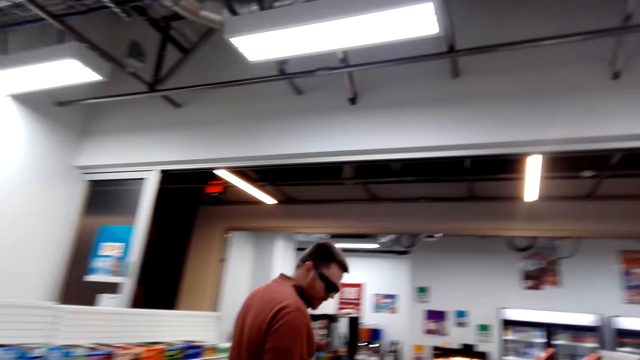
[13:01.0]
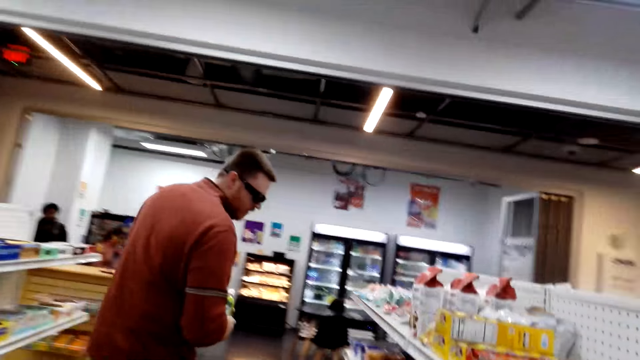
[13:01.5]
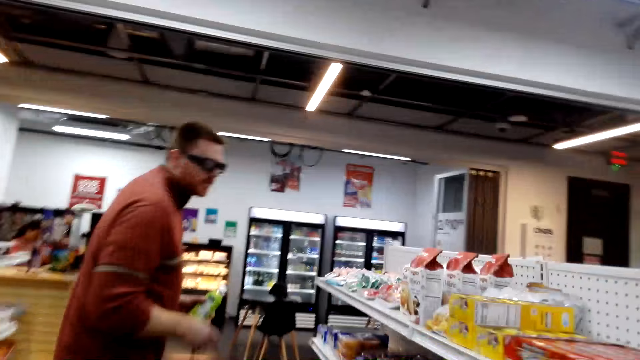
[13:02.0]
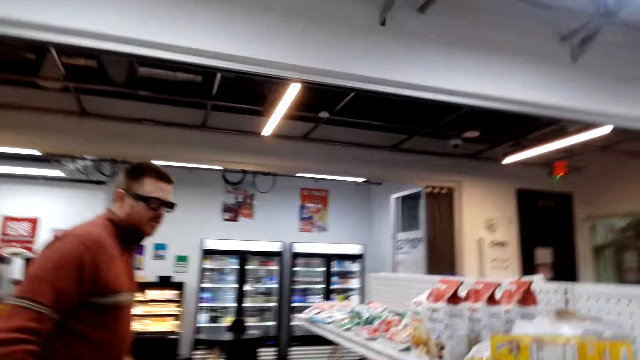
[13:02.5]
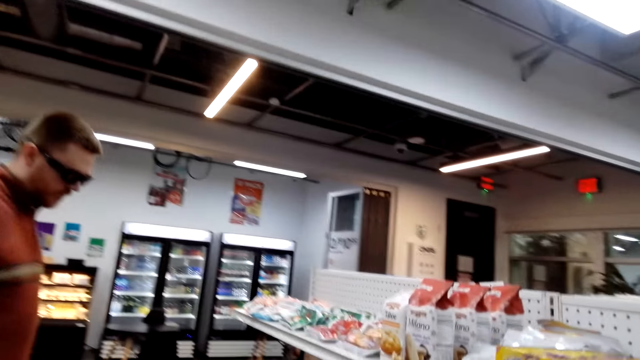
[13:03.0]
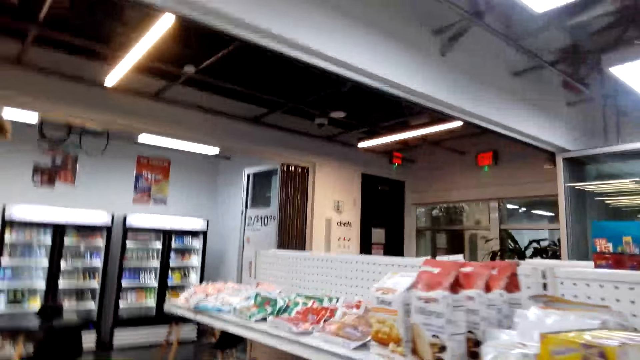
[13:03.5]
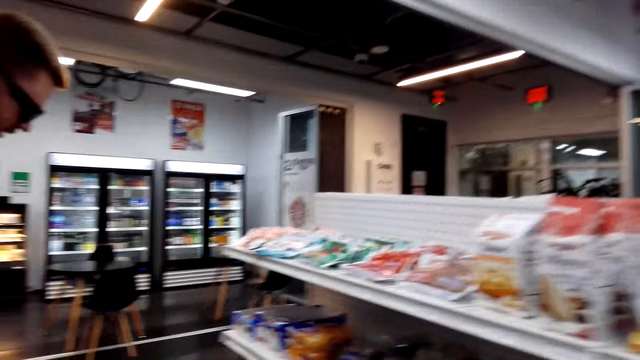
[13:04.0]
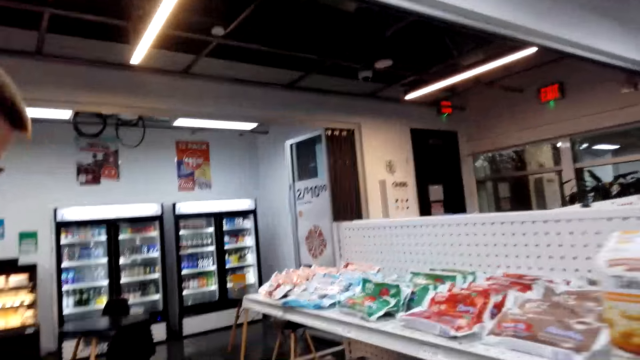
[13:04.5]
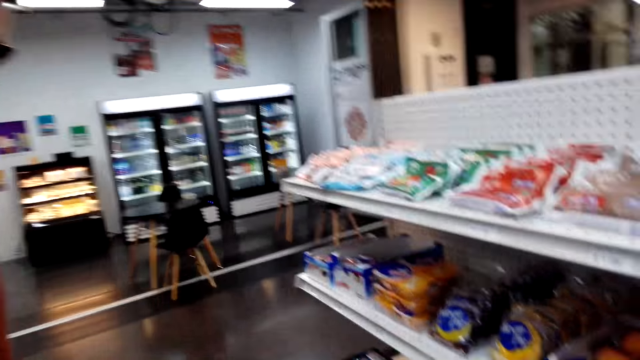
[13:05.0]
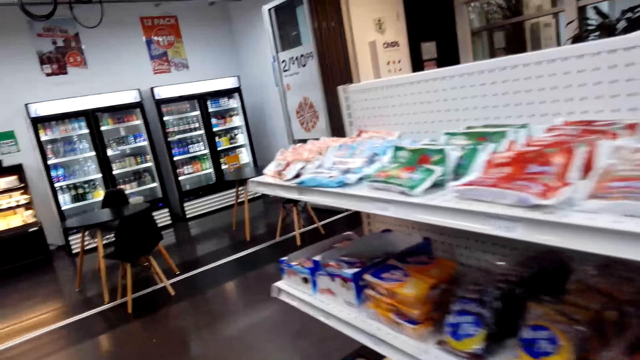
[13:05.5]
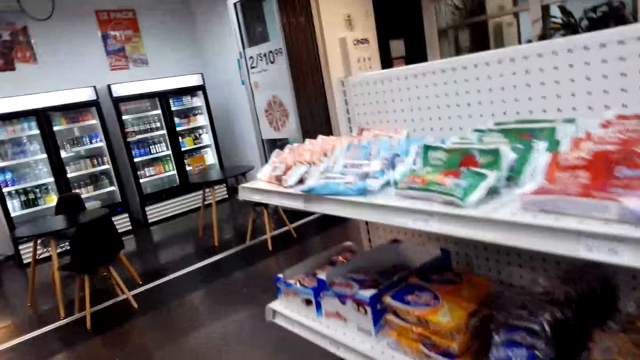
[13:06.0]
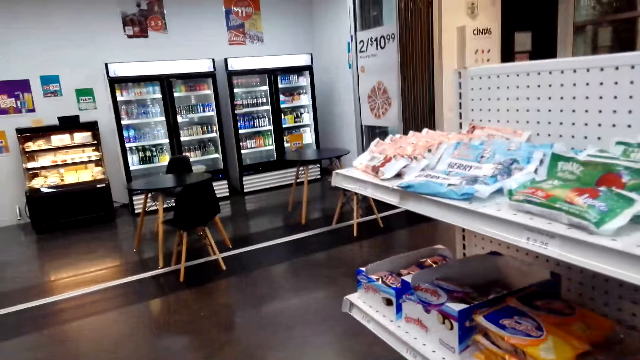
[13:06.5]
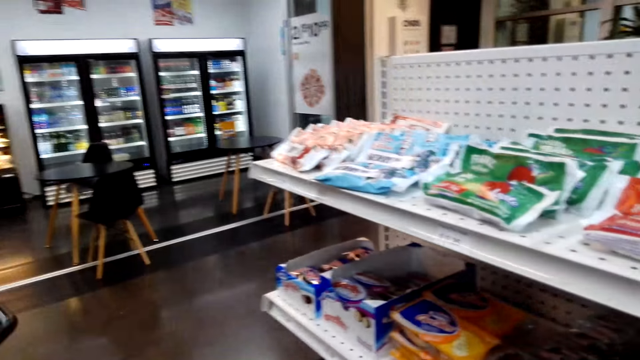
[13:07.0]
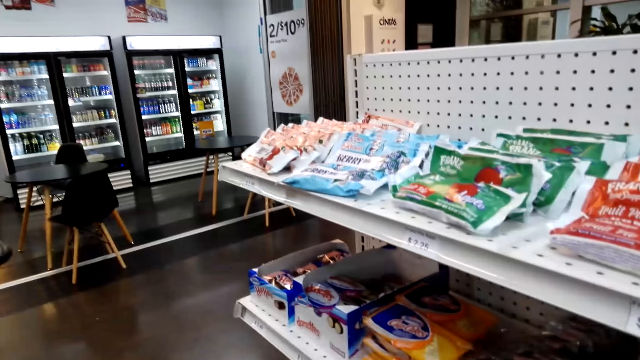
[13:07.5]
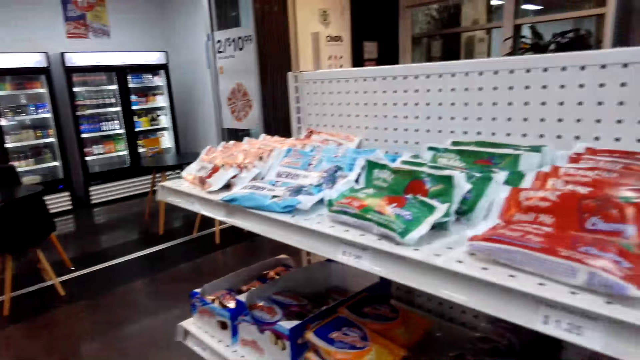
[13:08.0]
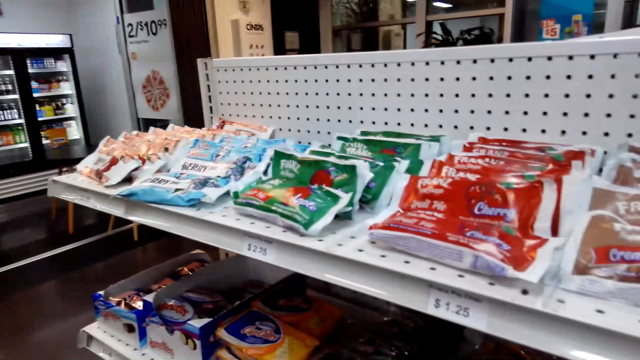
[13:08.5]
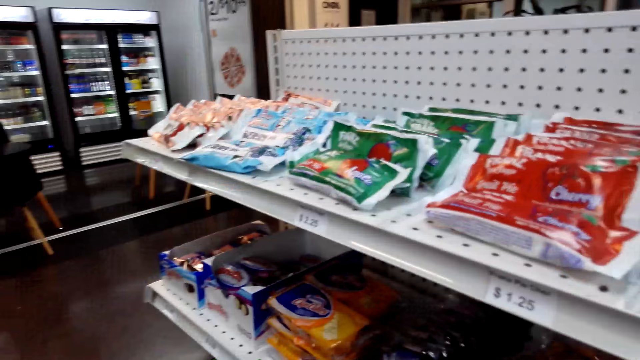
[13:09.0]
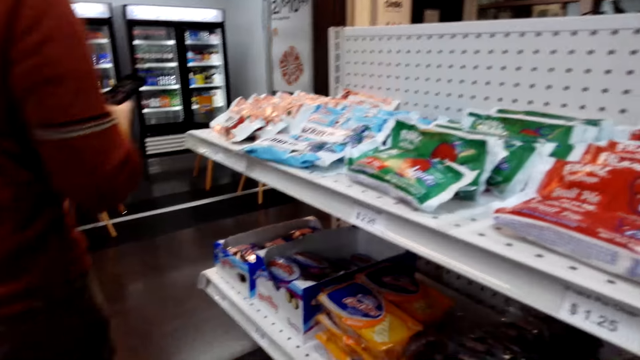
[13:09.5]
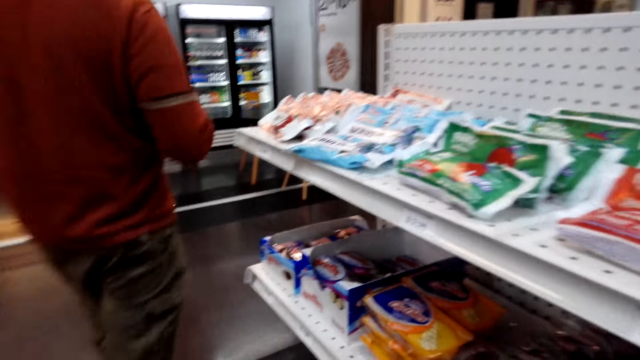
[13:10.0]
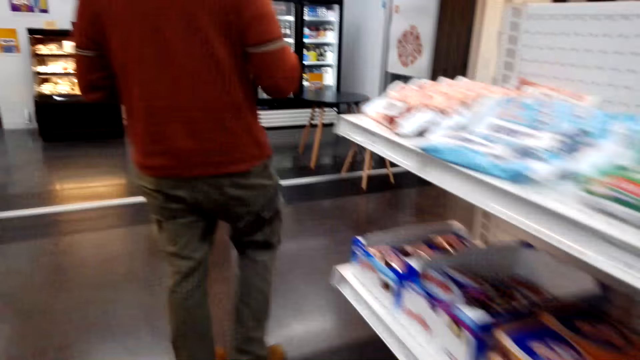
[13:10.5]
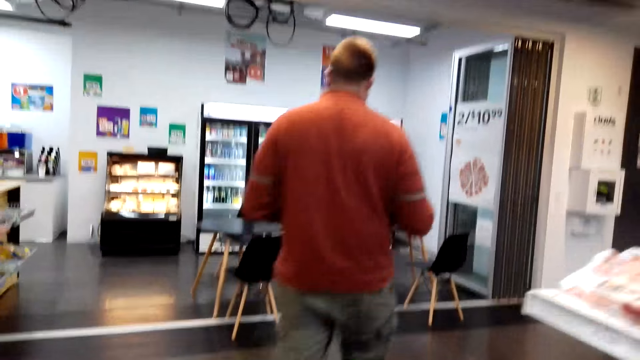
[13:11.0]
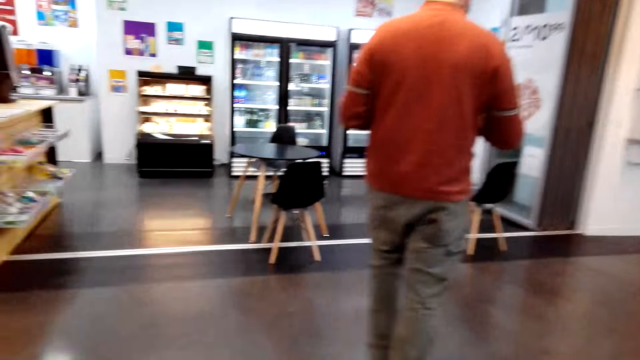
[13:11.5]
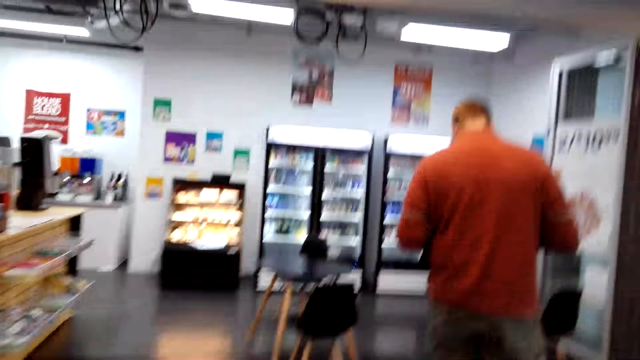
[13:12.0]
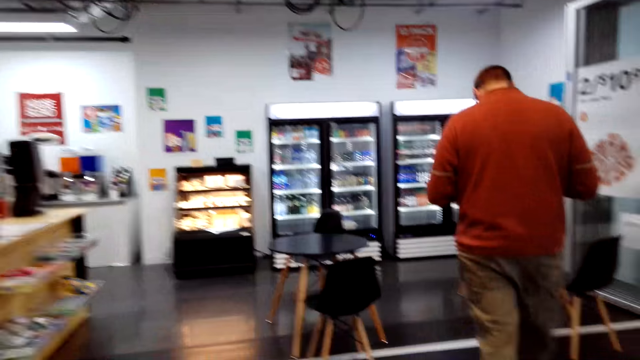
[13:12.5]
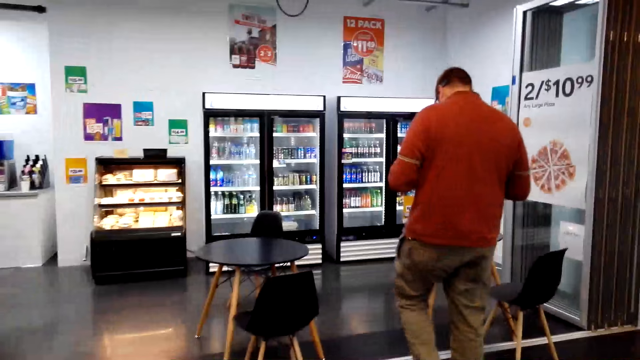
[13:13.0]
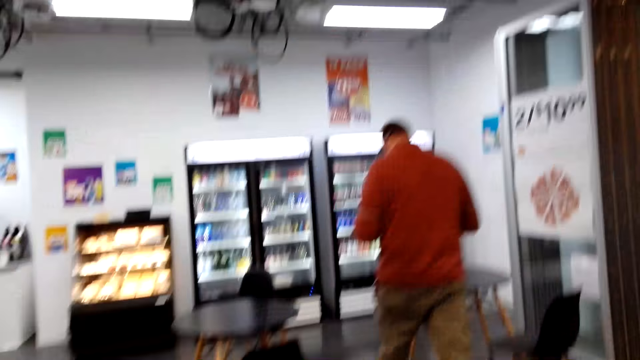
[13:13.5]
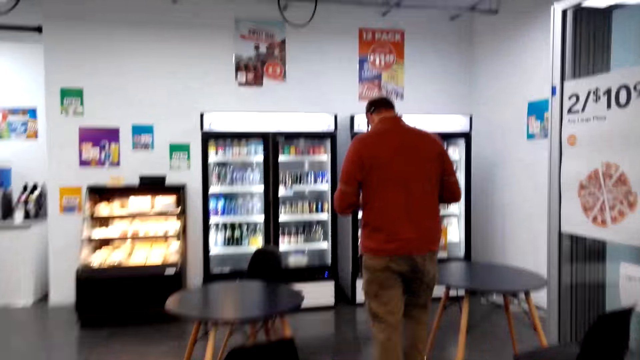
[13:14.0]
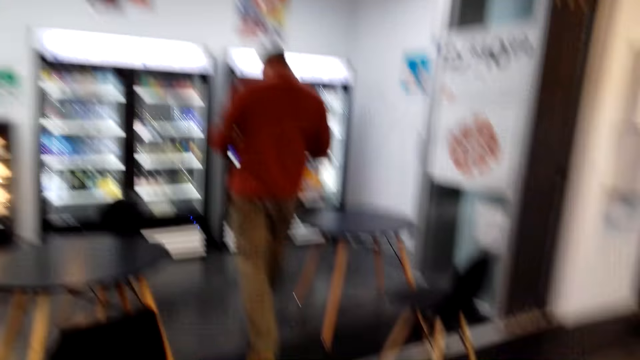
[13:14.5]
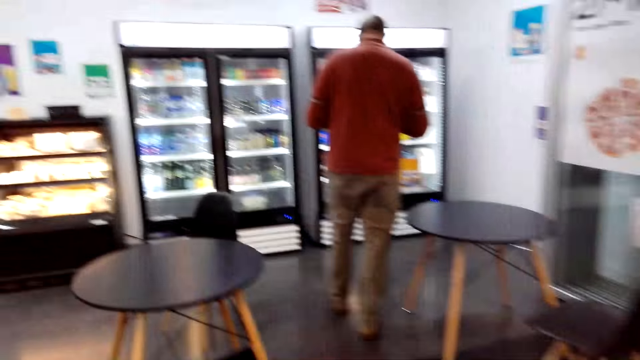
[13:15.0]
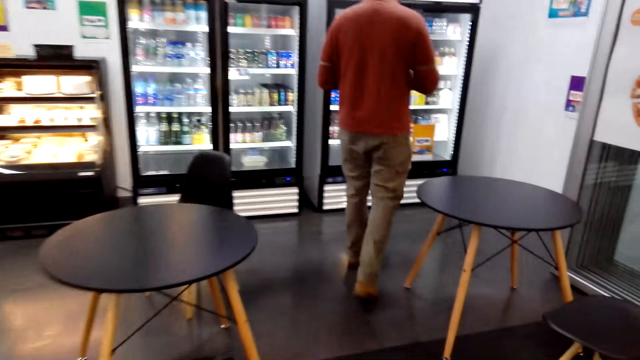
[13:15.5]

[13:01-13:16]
A man walks around a store. The camera wearer converses with the man. They walk around the store. They stand beside the shelves. The man walks around the store. The camera wearer walks around the store.

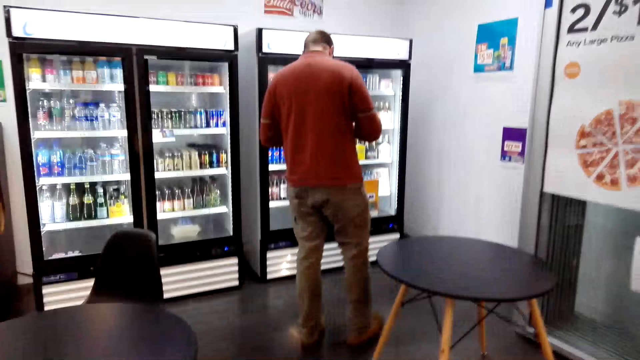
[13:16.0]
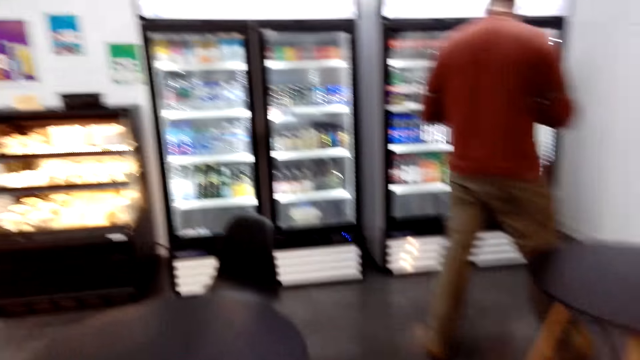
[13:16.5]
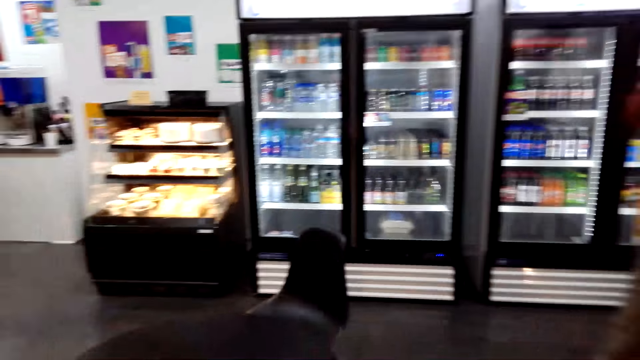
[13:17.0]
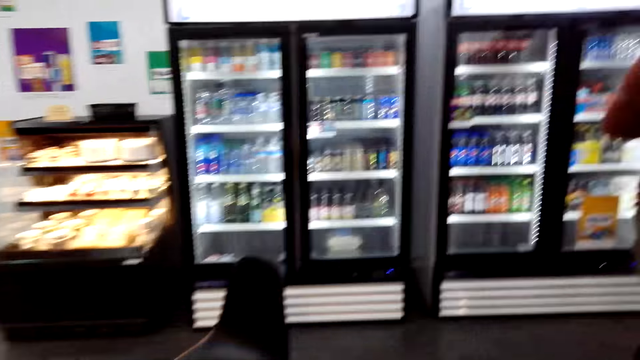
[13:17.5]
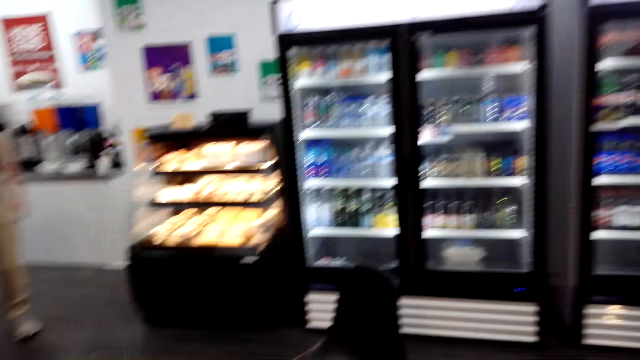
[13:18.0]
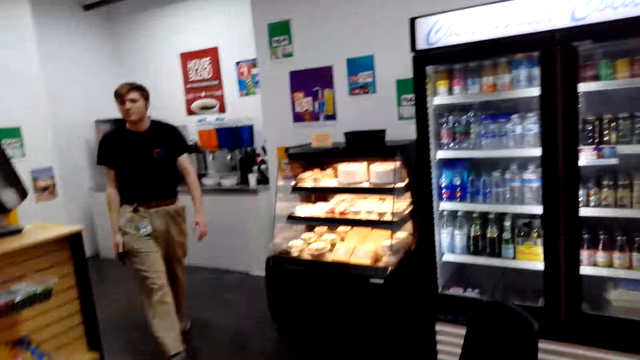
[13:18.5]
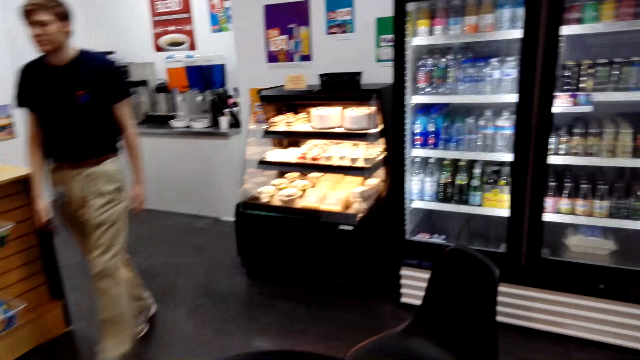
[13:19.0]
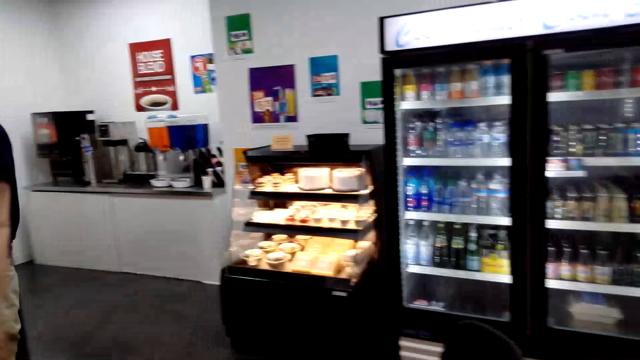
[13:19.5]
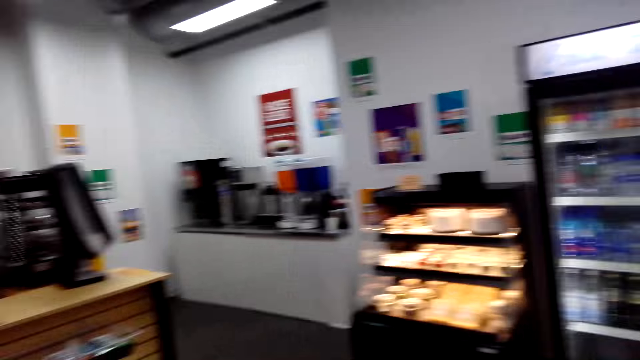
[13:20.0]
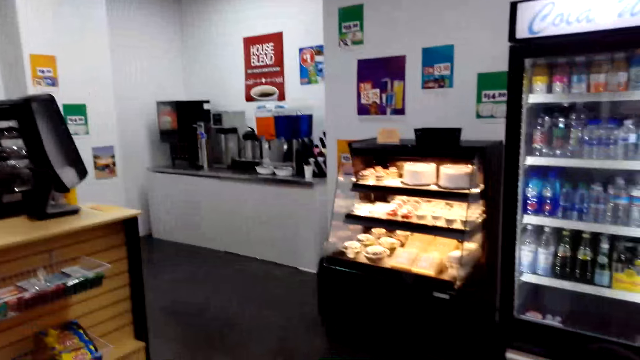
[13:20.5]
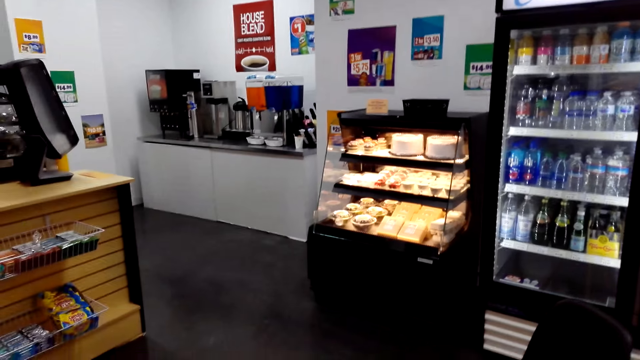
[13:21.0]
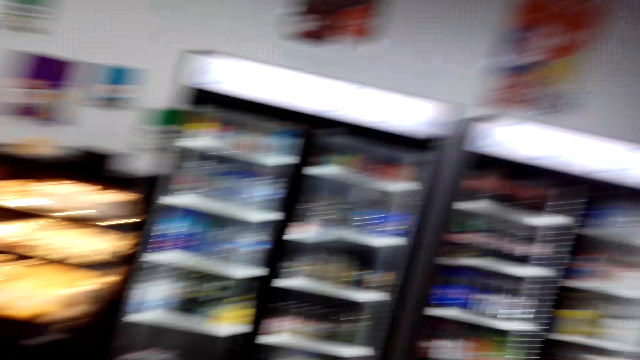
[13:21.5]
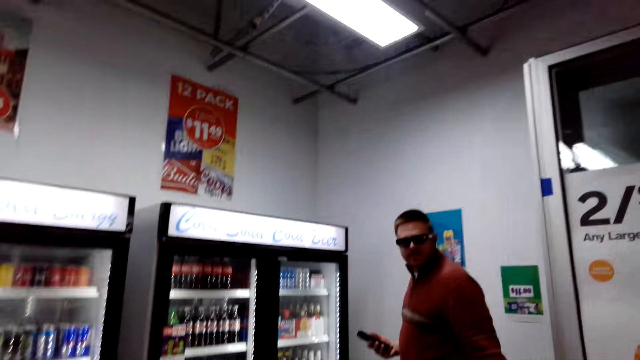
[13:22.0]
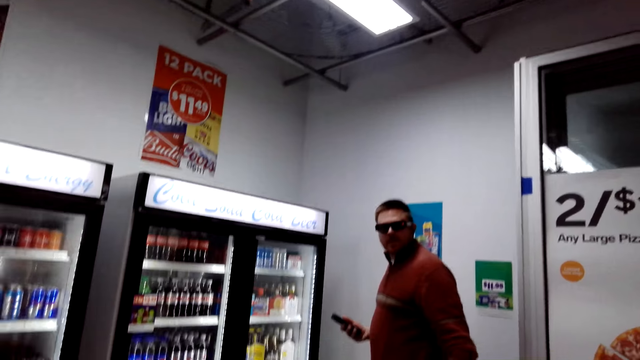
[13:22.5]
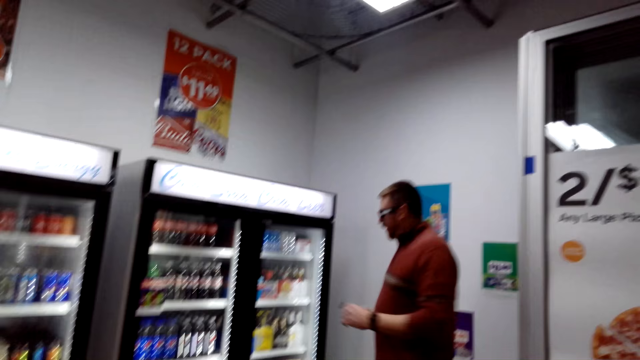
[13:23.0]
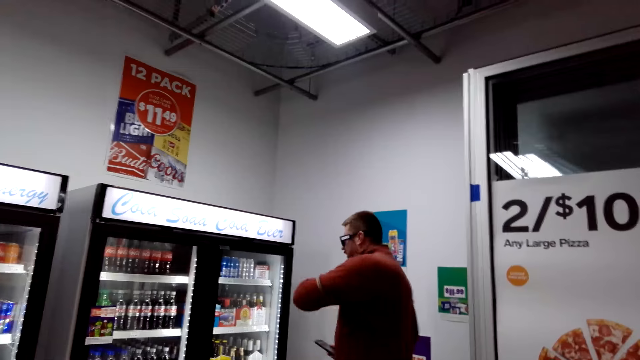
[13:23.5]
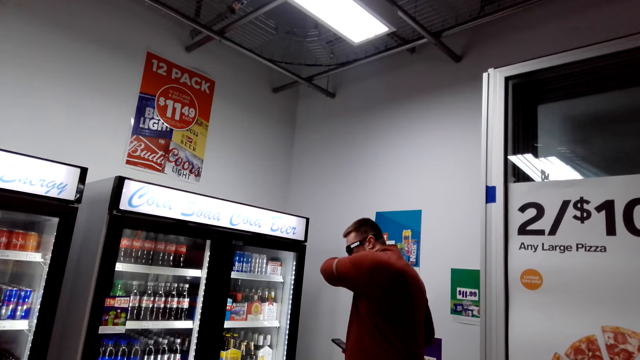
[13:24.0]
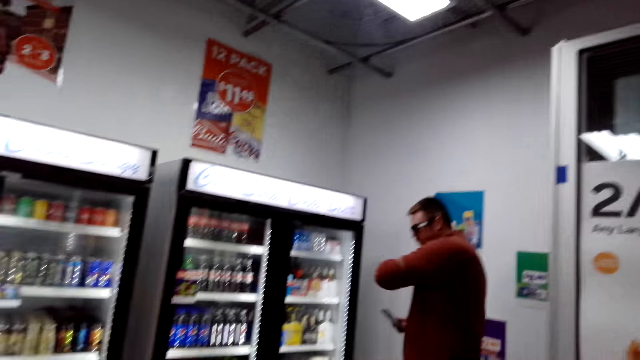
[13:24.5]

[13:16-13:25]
A man stands beside a fridge.
